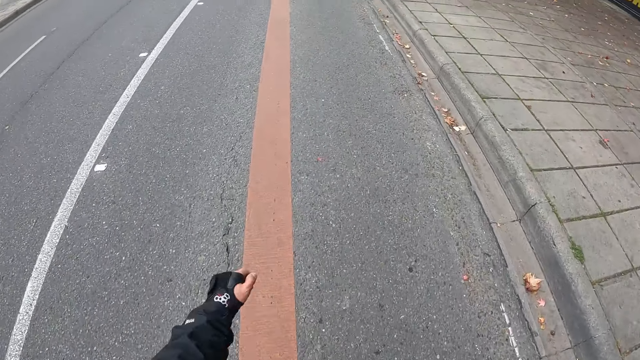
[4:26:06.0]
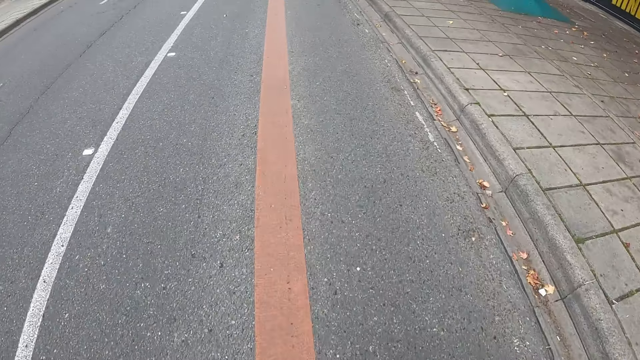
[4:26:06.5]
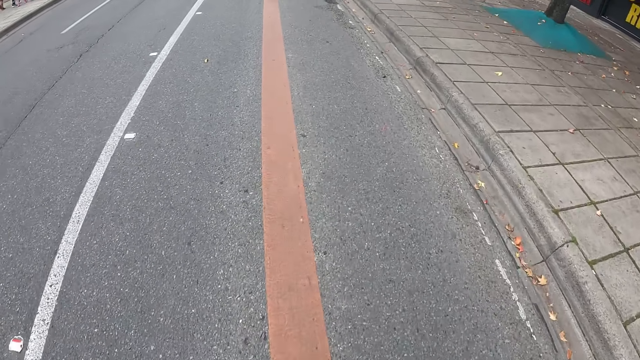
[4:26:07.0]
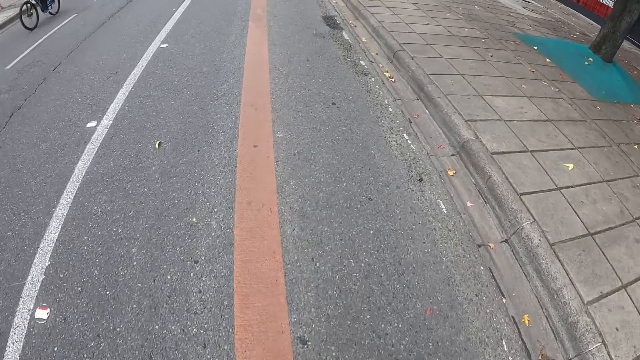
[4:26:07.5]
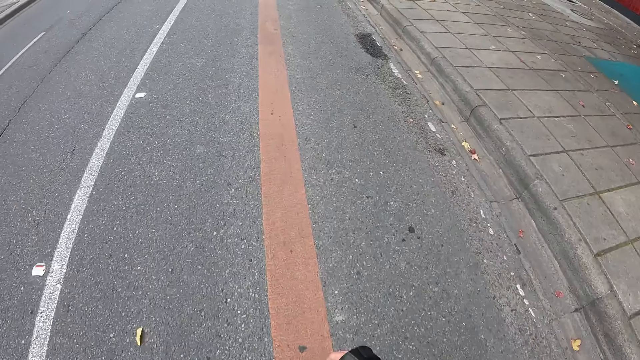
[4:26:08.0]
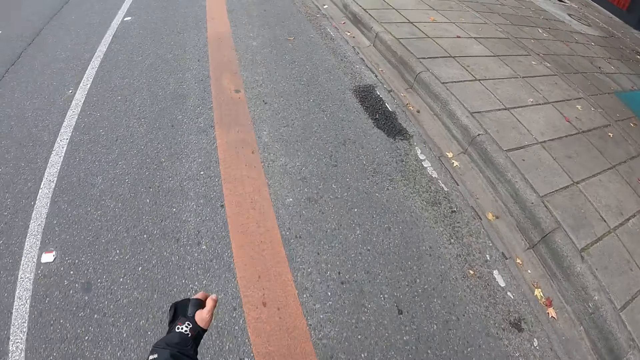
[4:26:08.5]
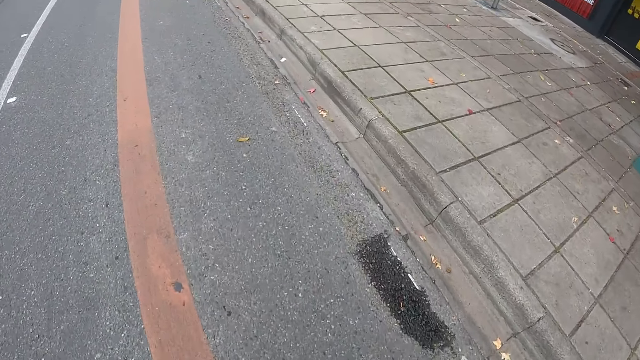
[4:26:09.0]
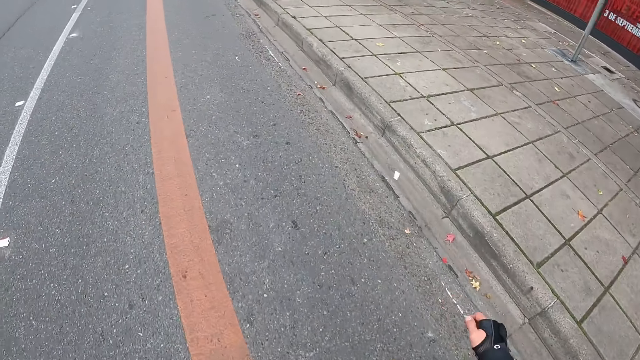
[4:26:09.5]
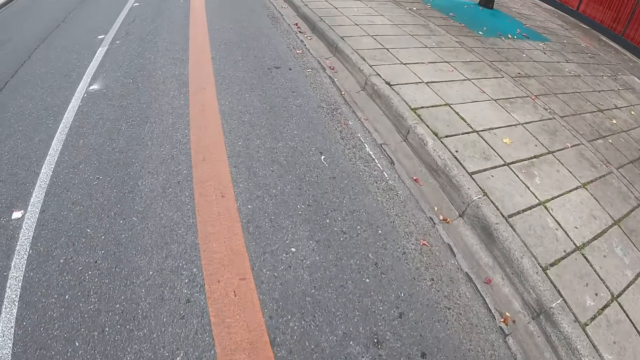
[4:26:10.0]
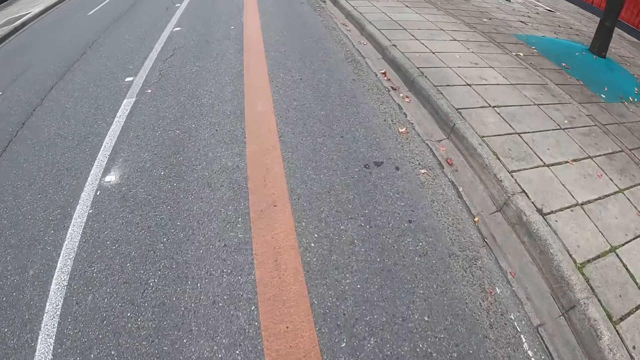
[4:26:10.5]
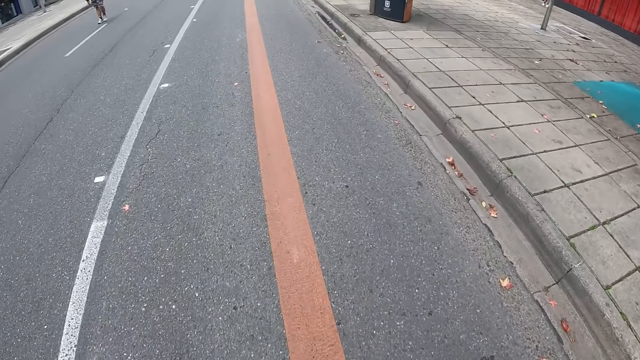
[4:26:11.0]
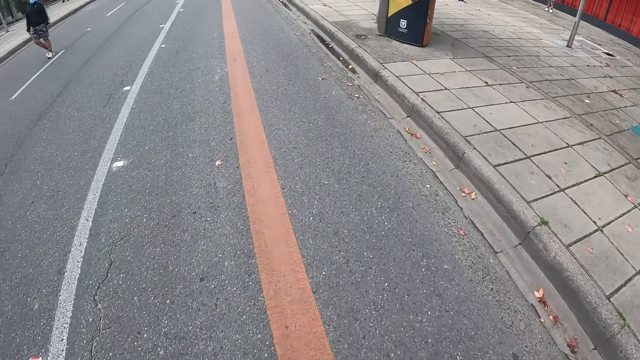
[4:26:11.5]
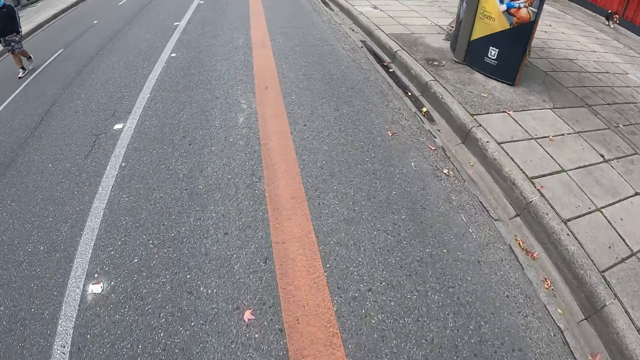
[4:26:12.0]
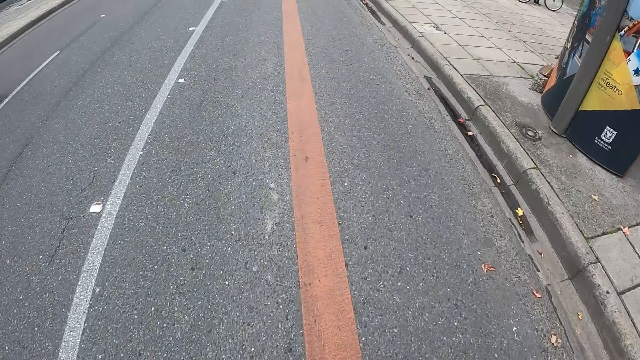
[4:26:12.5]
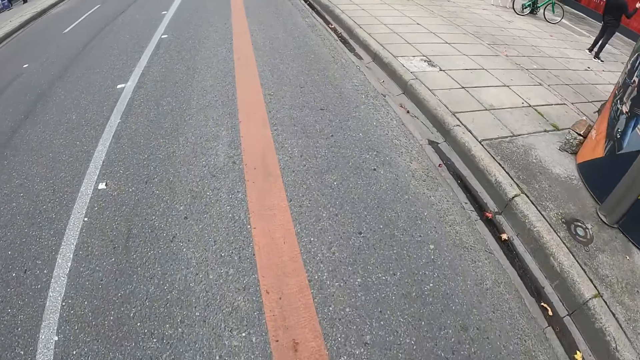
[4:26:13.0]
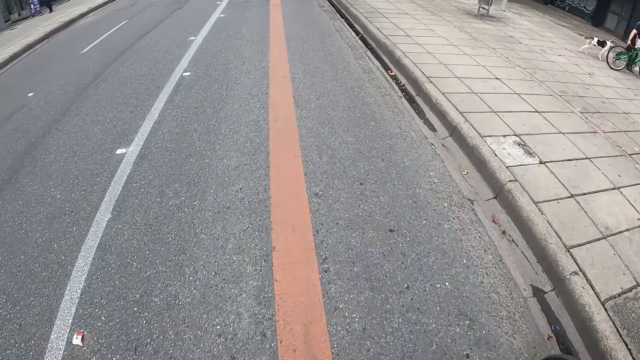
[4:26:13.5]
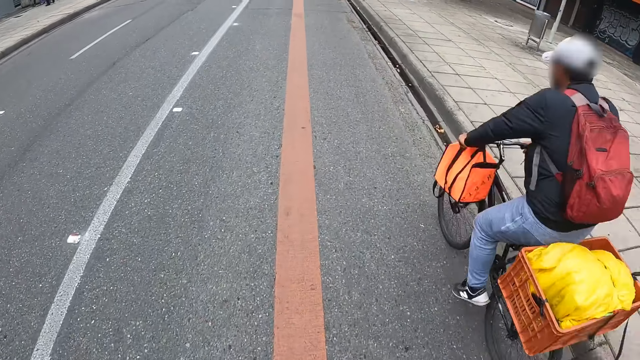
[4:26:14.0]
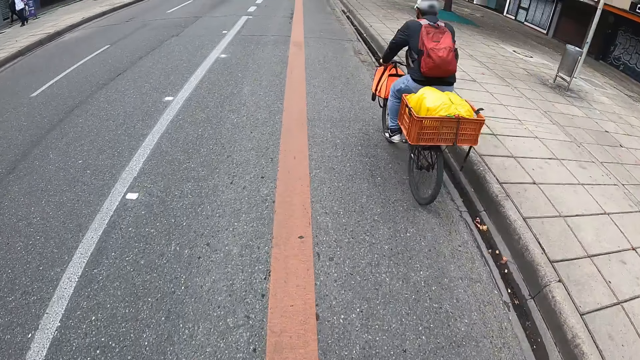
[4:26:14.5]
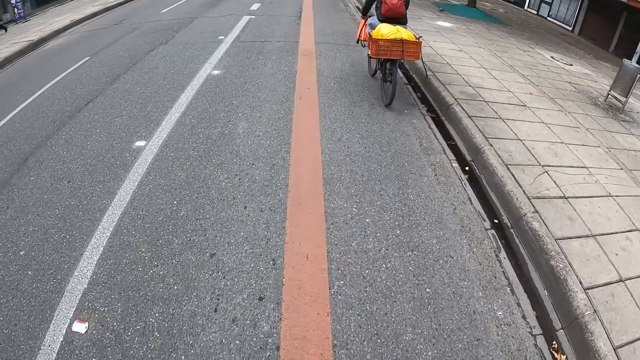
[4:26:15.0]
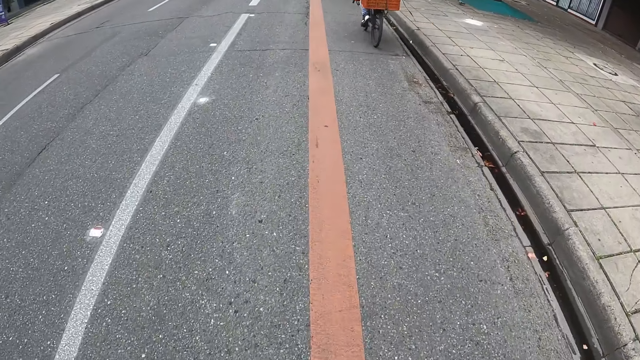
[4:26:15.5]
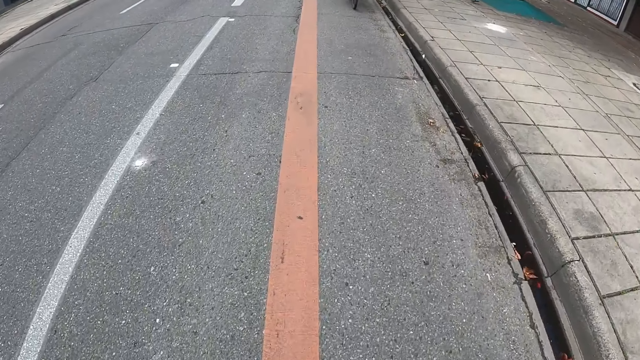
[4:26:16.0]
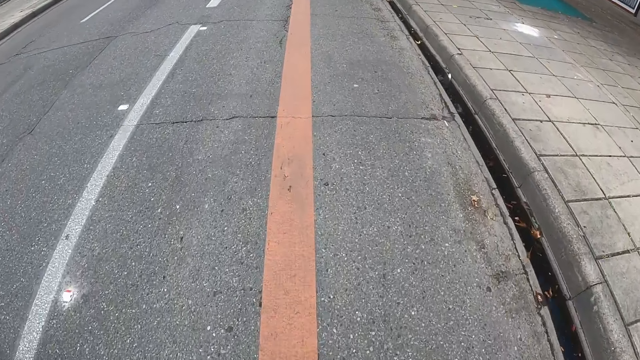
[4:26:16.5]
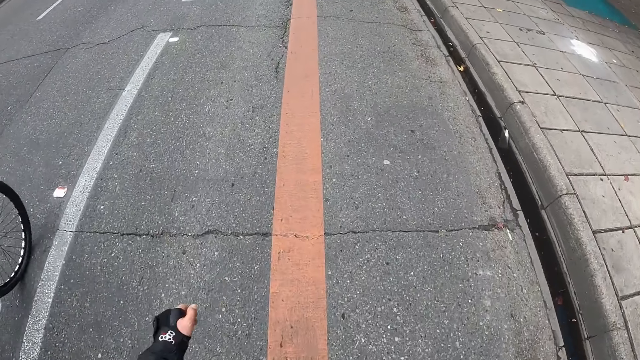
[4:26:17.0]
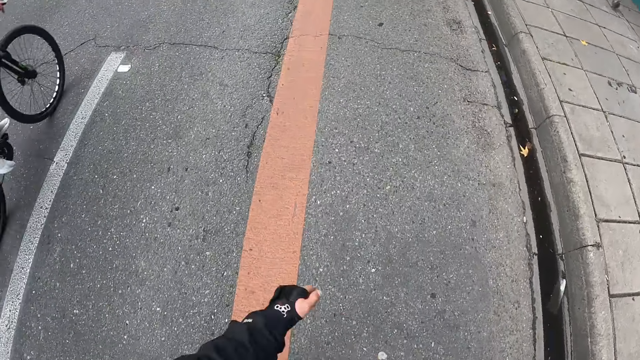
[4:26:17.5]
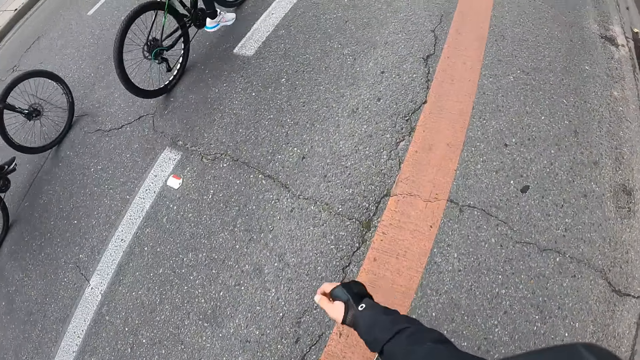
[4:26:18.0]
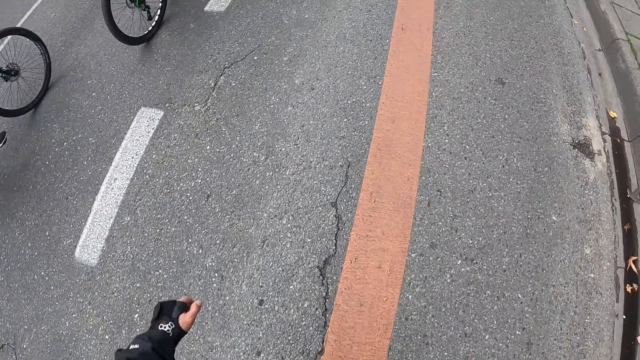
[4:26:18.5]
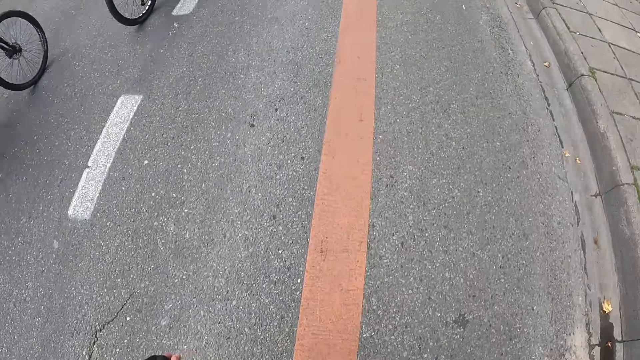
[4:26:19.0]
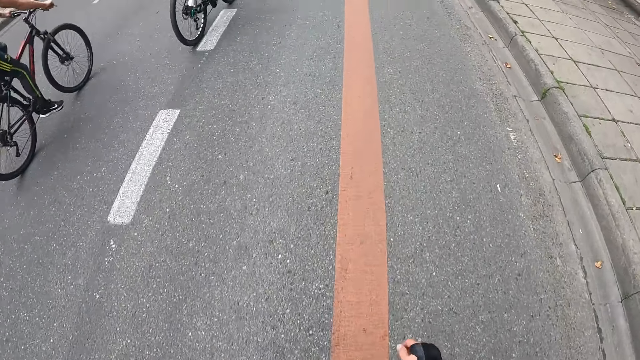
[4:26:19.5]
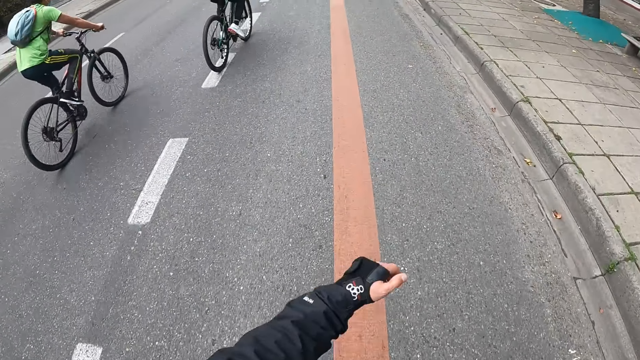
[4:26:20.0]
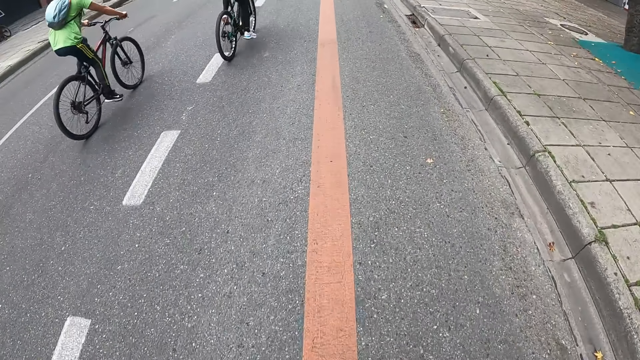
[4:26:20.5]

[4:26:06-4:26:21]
A man rides the bicycle. A person rides the bicycle. Another person rides the bicycle.

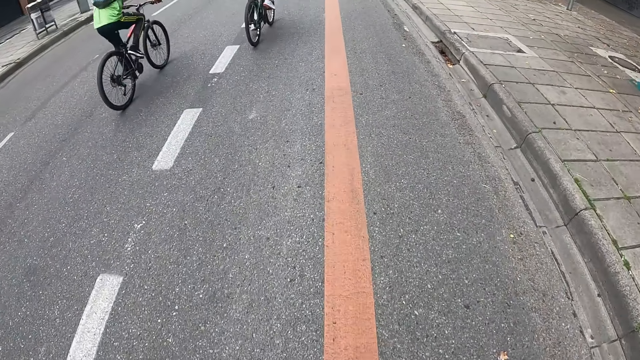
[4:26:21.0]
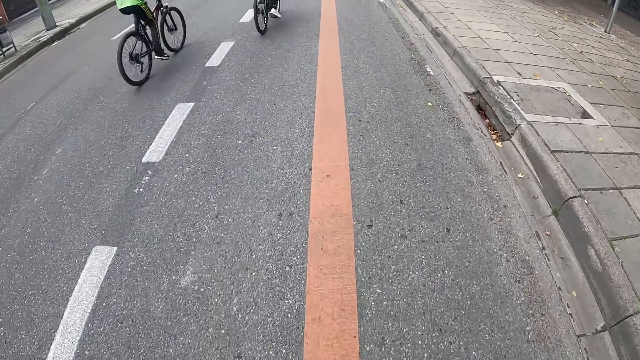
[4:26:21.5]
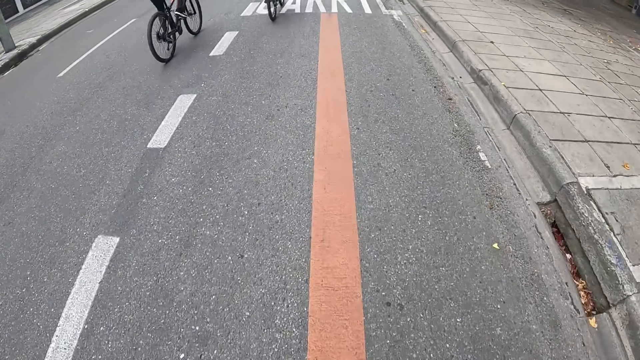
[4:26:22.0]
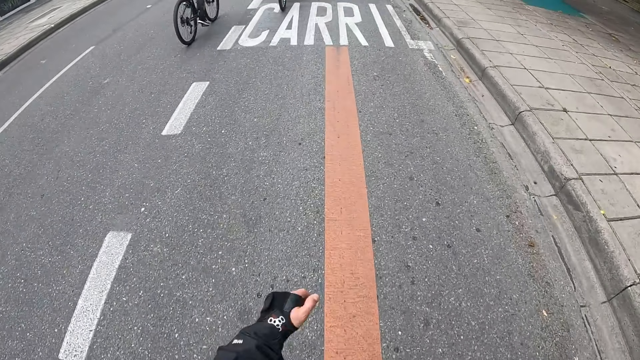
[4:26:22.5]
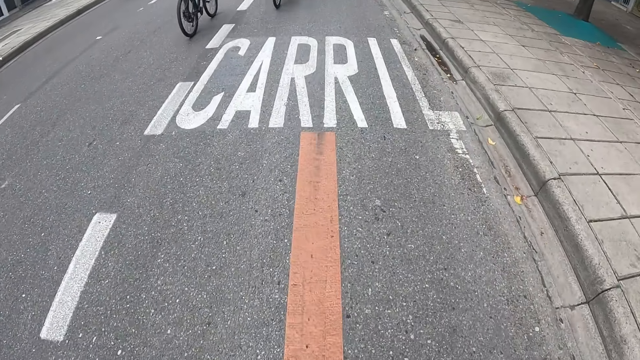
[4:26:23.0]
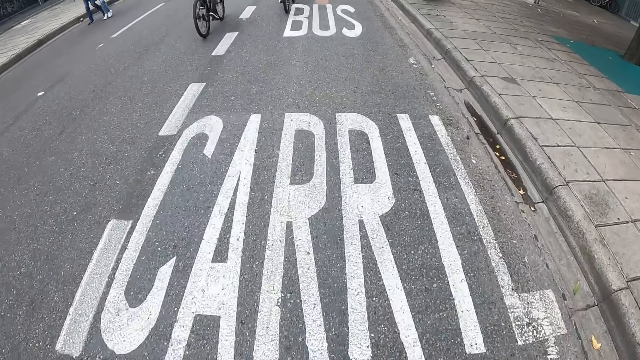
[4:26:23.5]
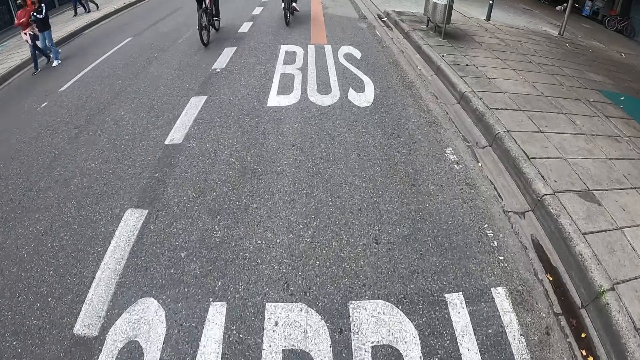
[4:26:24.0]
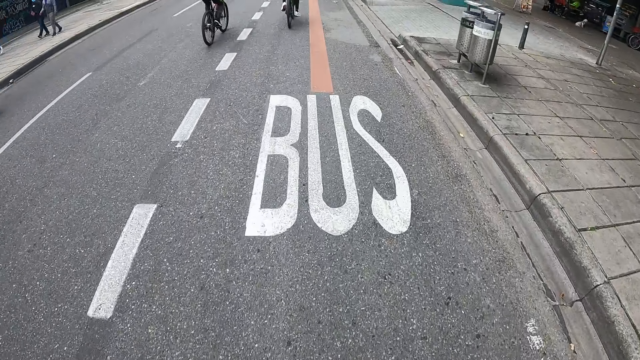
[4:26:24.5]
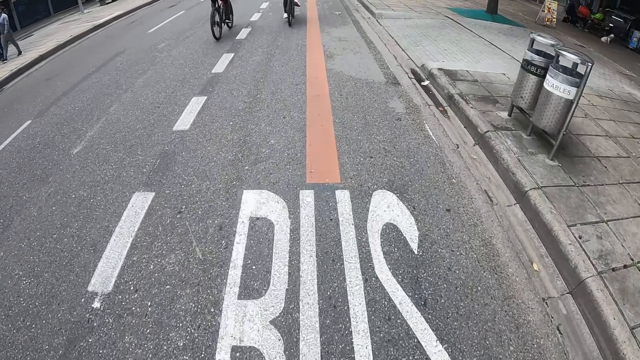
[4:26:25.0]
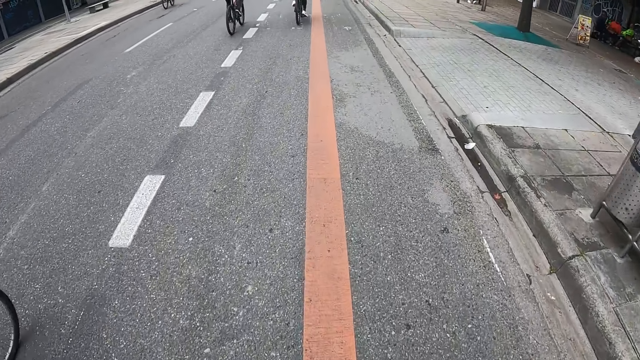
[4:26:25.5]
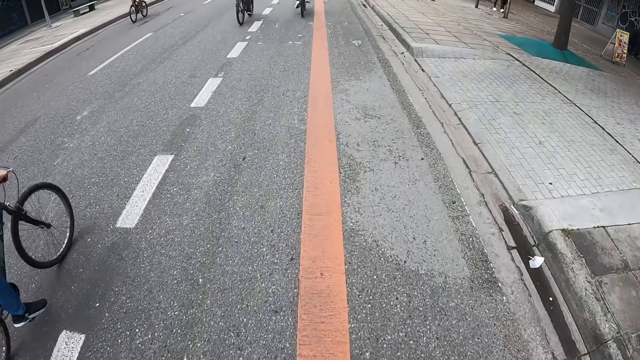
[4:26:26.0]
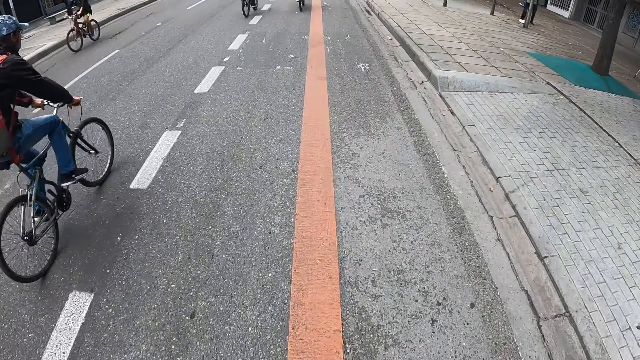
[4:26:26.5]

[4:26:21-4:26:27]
A person rides the bicycle.
